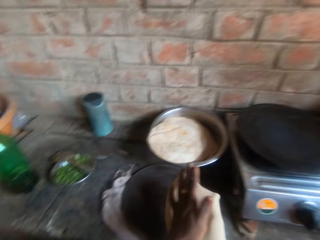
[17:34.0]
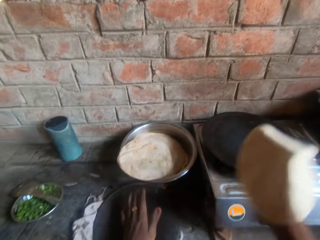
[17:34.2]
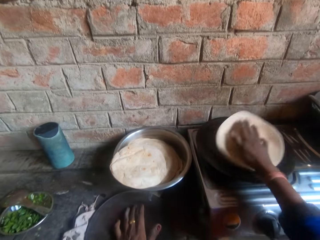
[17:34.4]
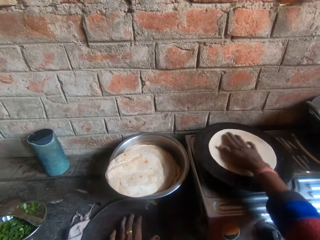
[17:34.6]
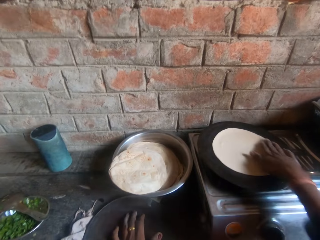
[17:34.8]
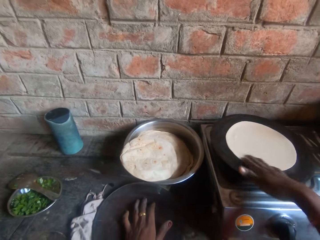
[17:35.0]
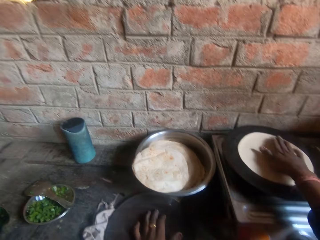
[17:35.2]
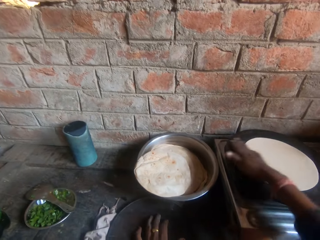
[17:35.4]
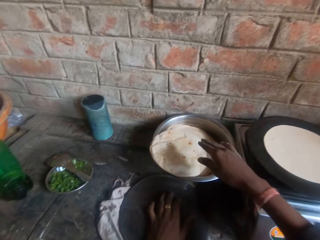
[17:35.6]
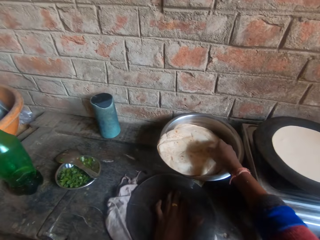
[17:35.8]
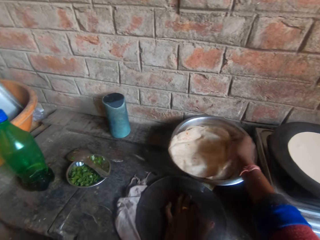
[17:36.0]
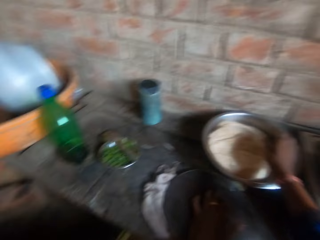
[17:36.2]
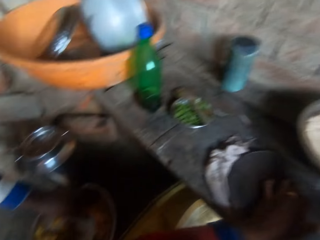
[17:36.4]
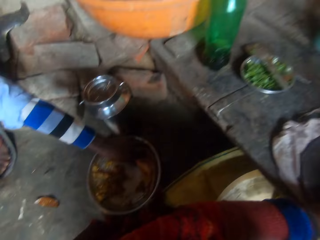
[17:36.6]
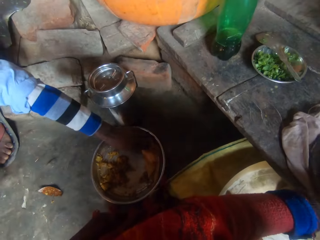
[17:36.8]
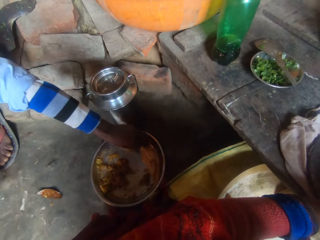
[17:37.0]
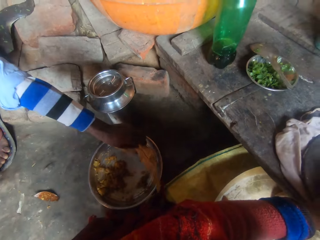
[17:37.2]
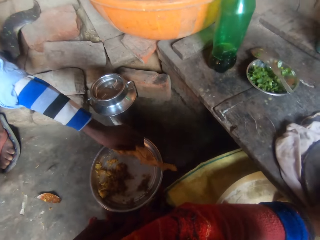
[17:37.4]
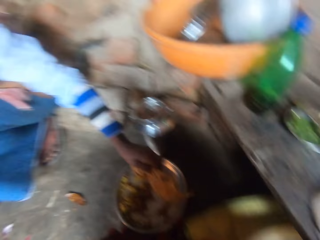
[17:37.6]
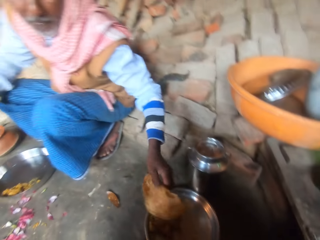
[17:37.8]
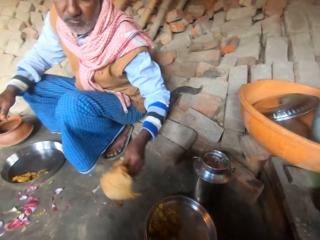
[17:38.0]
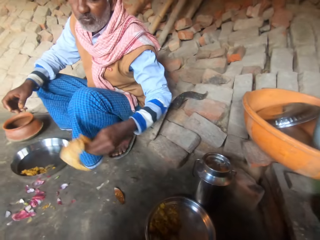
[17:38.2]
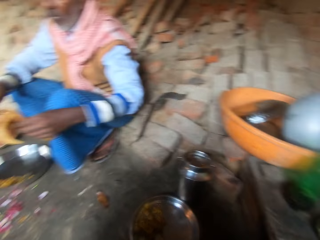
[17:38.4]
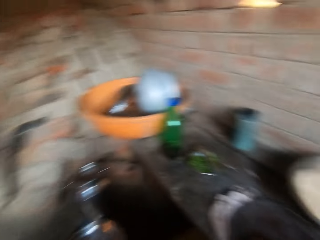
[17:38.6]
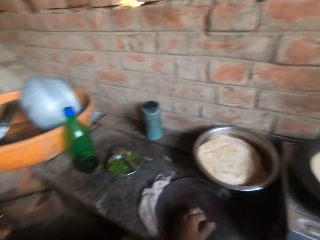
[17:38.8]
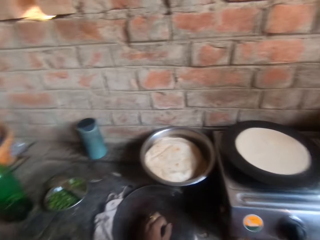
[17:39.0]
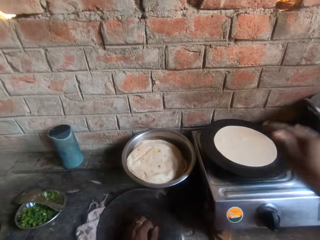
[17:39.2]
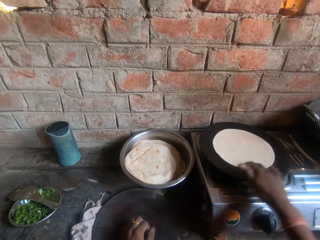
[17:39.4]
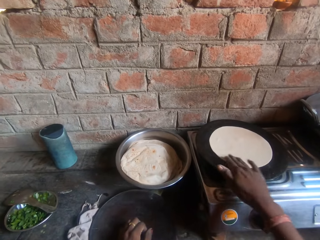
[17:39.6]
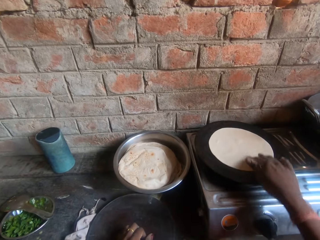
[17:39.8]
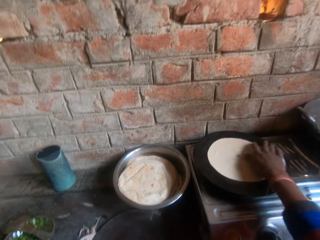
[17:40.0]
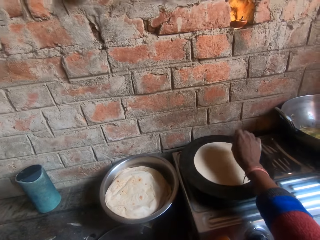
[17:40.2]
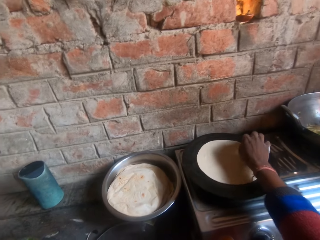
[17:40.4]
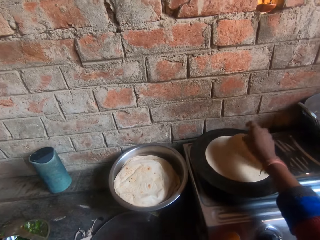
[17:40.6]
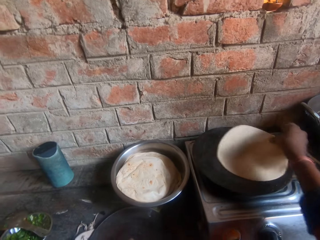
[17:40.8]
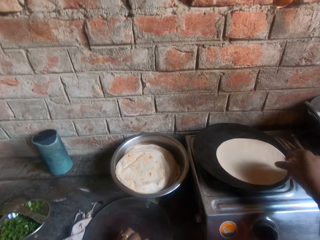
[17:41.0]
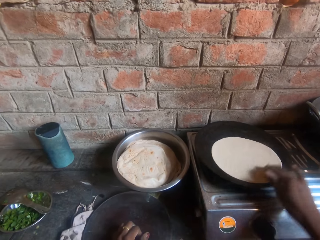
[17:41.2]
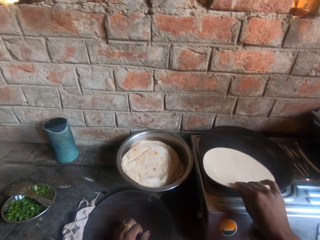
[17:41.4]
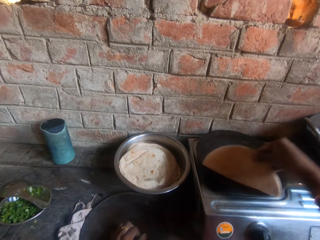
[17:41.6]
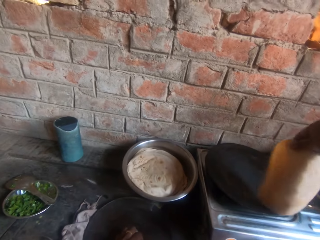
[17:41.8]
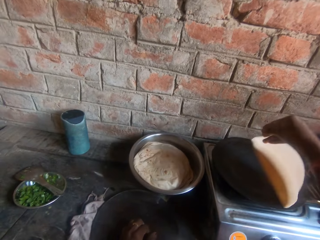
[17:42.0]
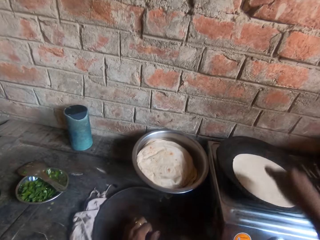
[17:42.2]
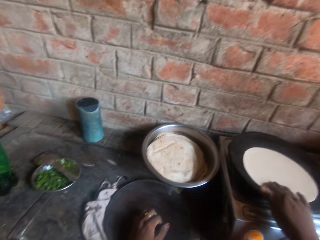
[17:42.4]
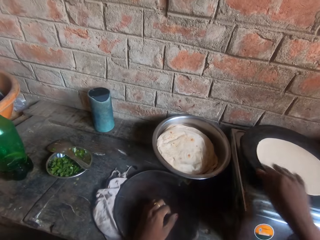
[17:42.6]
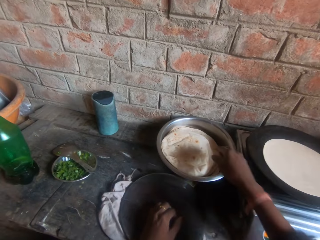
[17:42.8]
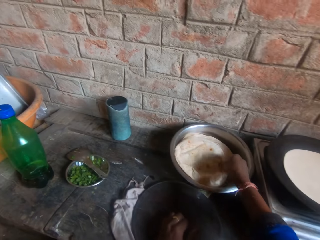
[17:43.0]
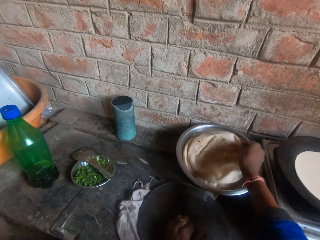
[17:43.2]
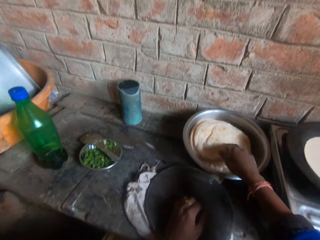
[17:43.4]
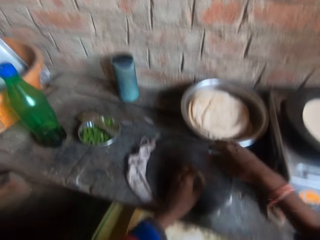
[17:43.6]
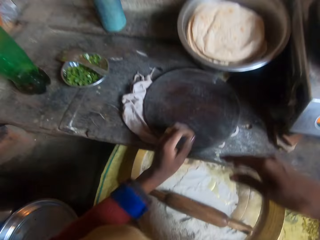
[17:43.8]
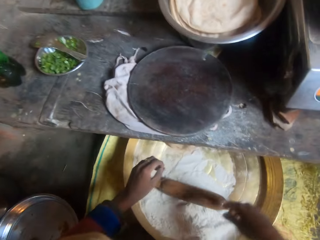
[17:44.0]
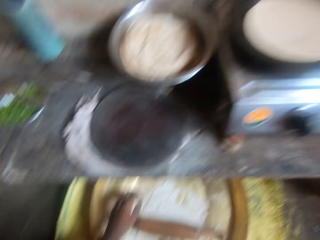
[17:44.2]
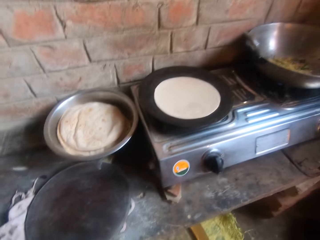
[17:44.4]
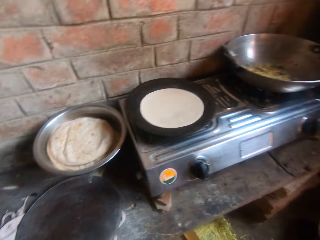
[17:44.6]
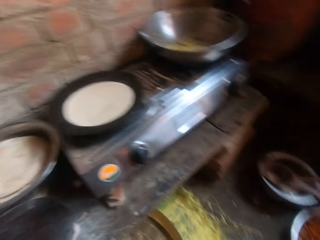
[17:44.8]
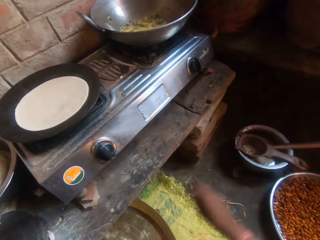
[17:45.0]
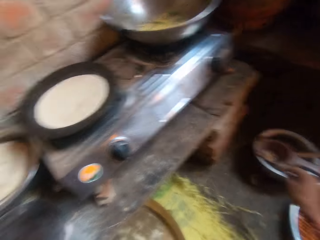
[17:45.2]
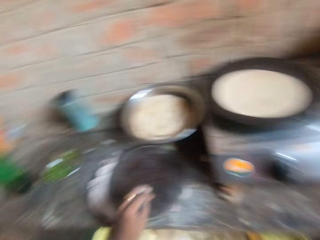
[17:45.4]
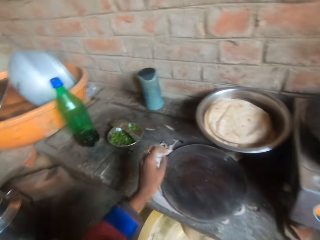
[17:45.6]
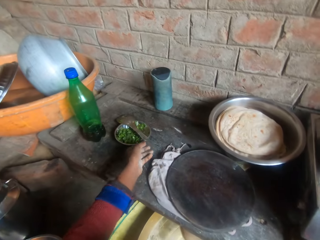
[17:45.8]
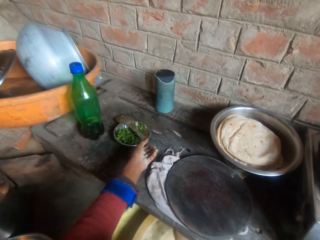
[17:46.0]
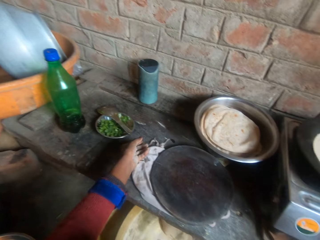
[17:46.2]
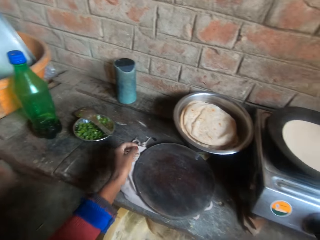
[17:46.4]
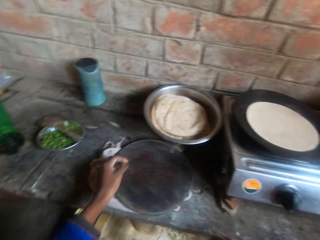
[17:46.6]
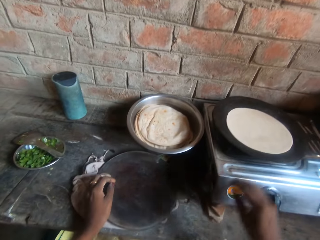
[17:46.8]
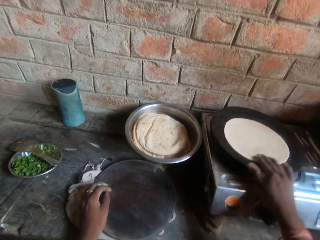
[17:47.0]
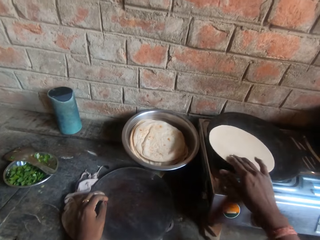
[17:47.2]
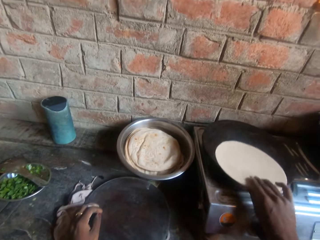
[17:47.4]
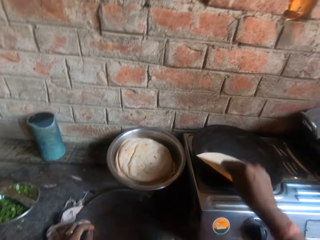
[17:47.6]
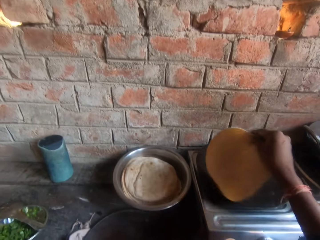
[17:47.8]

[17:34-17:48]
The camera wearer moves the dough or flat bread on the board to the griddle or flat pan. They pick up the flat bread from a pan. They adjust the roti in the bowl on the table. They look around a kitchen. A man picks up food from a platter. The camera wearer adjusts the flat bread on the flat pan. They flip the roti on the griddle. They move the flat bread in the bowl. They adjust the roti in the bowl on the table. They look around the kitchen. They move a spatula on the bowl. They flip the flat bread on the flat pan.

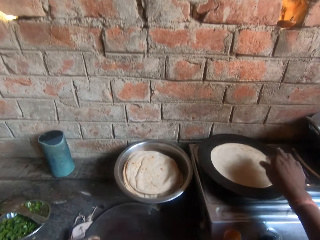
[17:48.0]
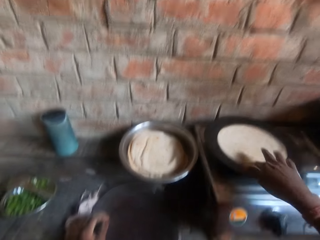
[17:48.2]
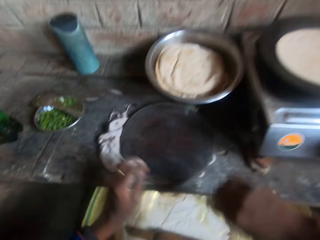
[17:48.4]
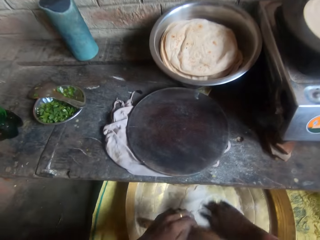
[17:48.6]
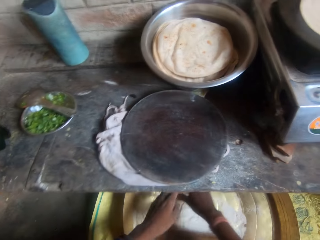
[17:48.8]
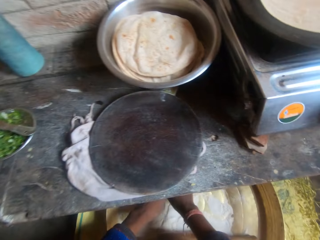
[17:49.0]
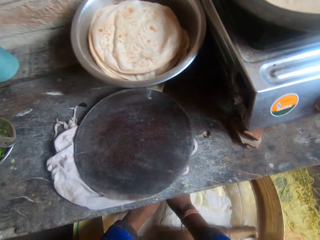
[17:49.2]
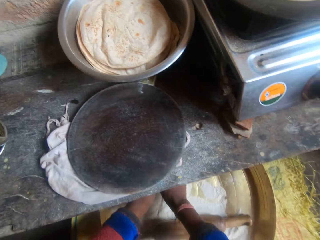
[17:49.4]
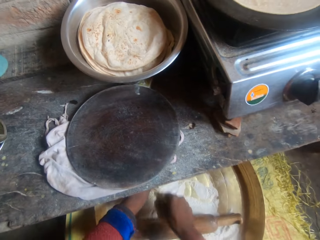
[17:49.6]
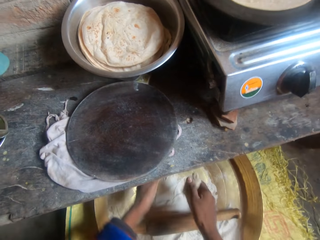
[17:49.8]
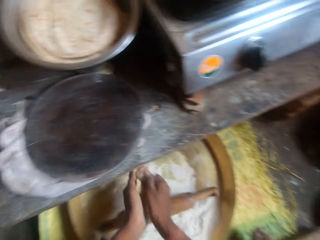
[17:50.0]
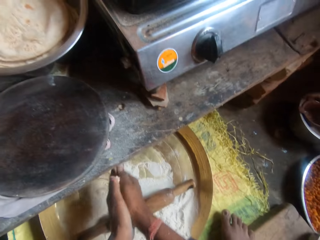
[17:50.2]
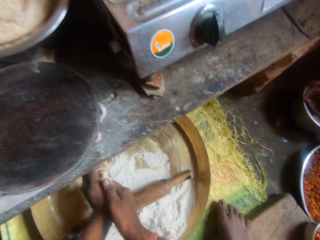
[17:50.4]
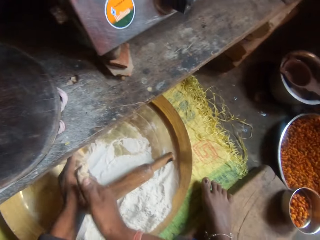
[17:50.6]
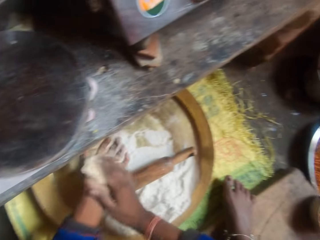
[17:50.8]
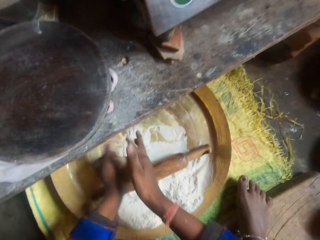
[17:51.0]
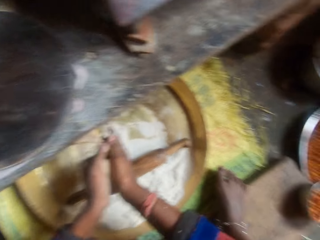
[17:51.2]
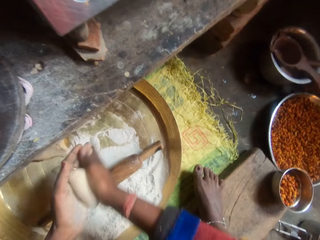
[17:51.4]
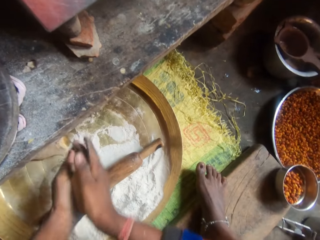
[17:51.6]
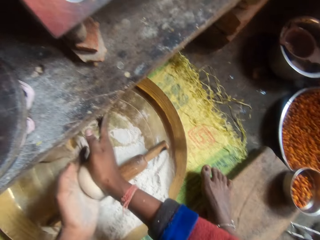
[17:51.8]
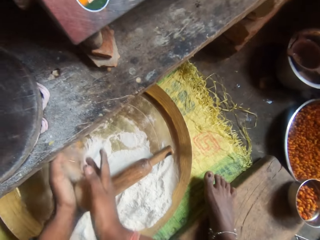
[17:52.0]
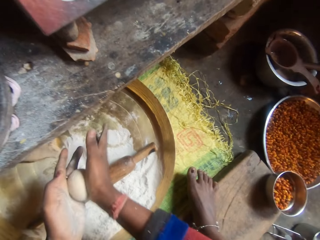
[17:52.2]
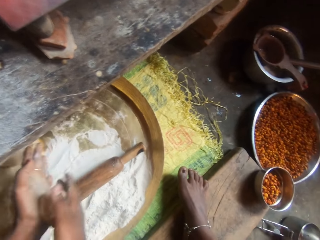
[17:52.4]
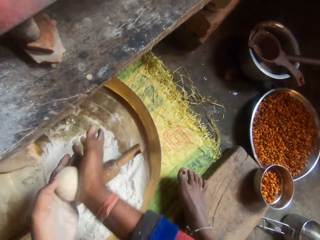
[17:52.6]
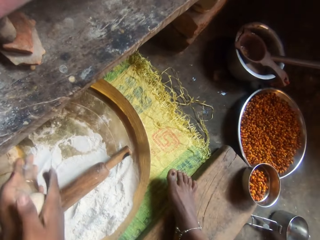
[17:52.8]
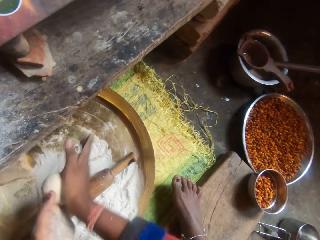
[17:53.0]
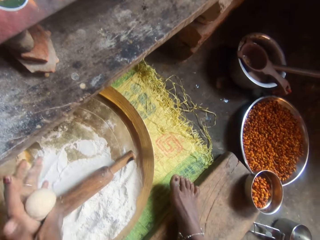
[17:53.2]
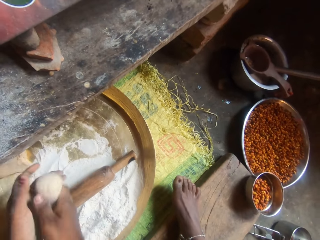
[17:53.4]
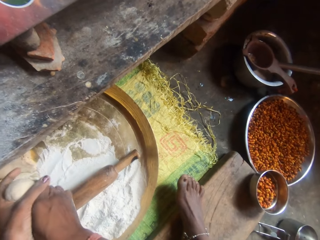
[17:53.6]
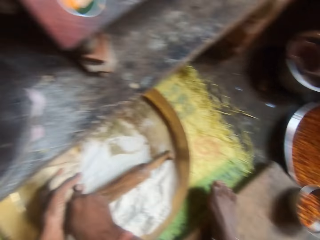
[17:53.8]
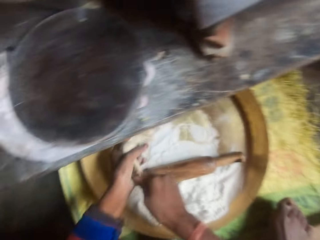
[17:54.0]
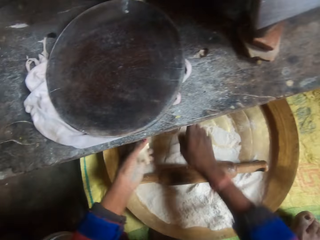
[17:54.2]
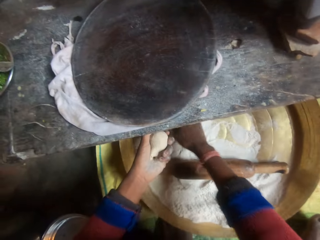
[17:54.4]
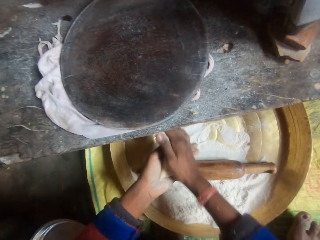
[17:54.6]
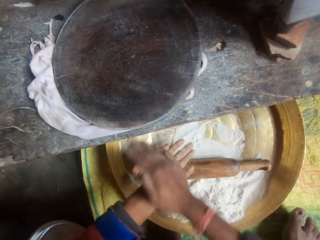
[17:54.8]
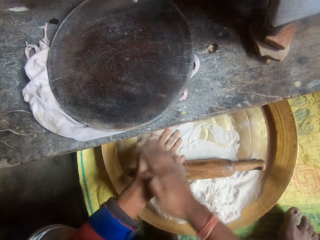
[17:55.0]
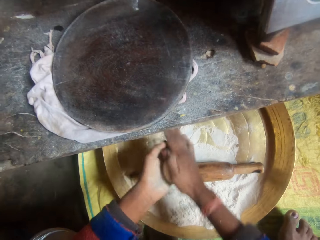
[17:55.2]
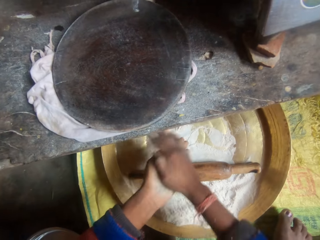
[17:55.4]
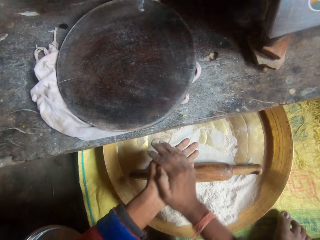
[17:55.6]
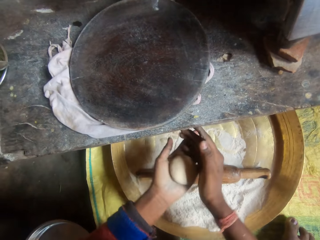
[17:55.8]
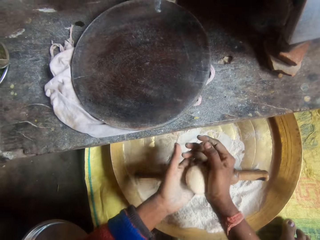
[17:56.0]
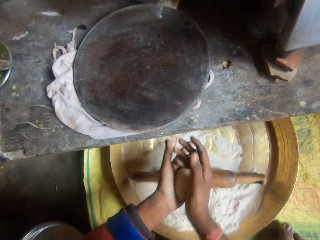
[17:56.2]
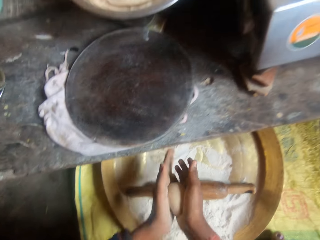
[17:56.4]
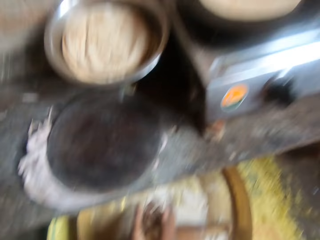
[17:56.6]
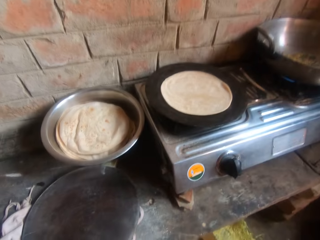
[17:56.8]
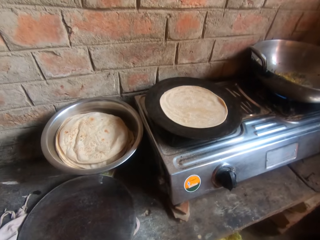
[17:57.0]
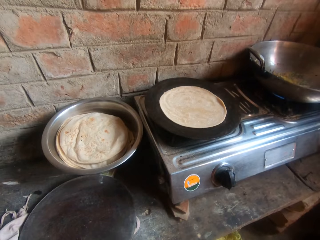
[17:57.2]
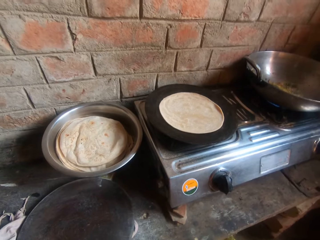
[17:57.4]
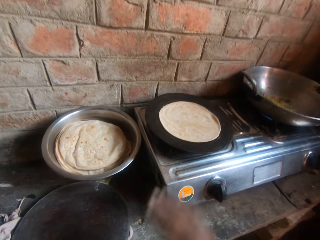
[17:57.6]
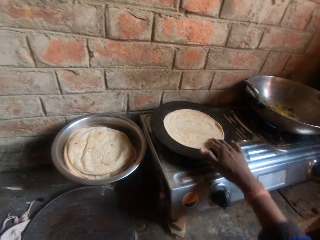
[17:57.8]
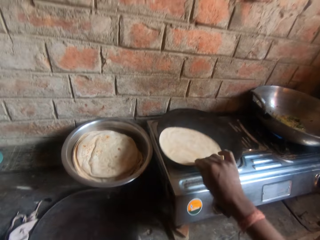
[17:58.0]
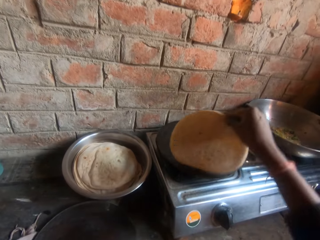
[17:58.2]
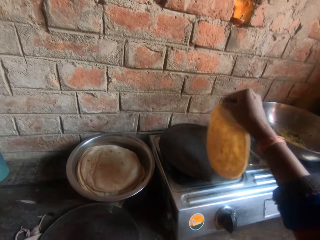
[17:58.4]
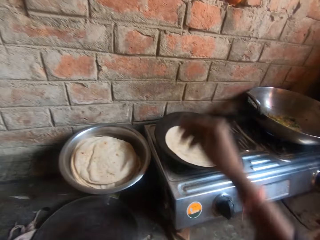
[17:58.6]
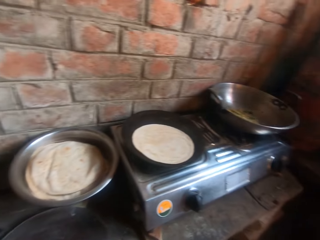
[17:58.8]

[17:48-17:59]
The camera wearer kneads dough with her hands. She picks up the dough from a tray. She looks around a kitchen. She flips the roti or flat bread on the griddle or flat pan.
